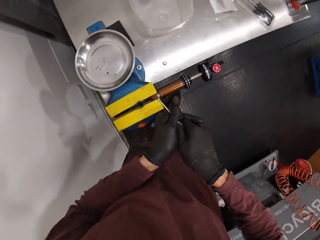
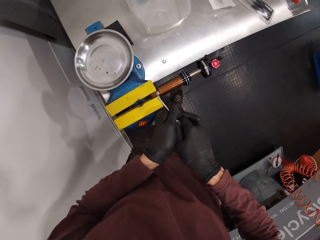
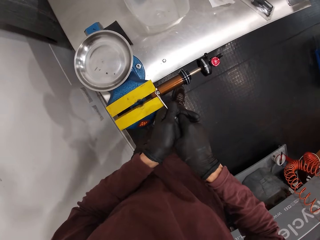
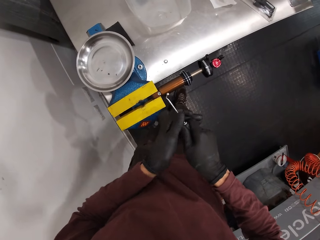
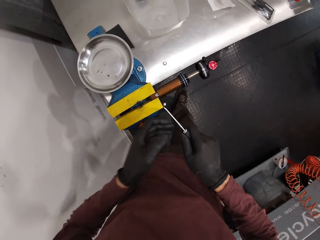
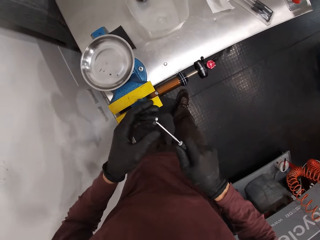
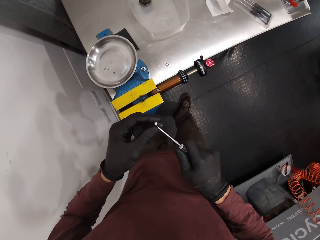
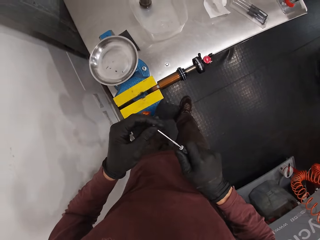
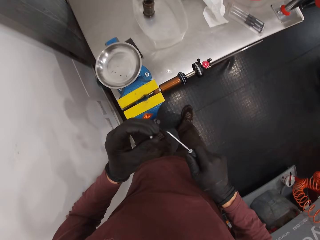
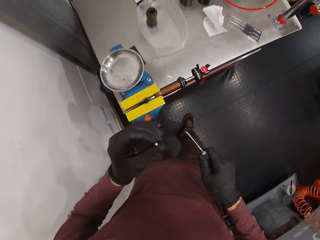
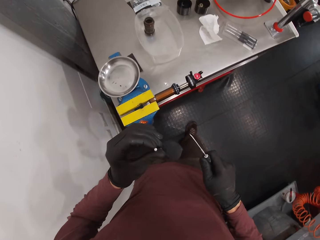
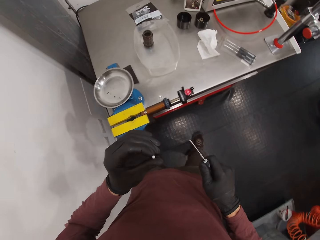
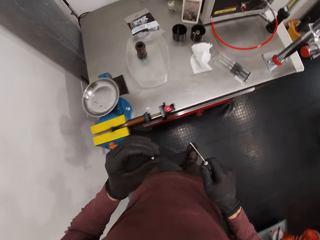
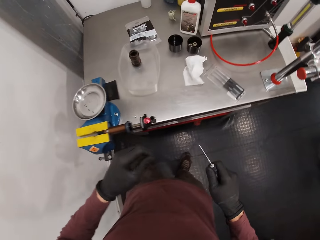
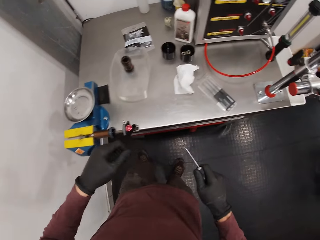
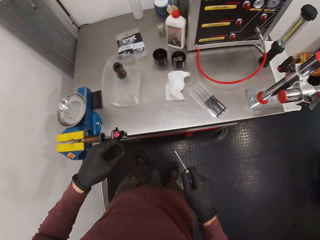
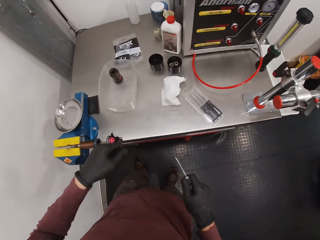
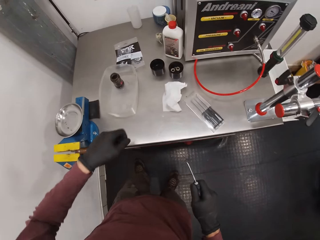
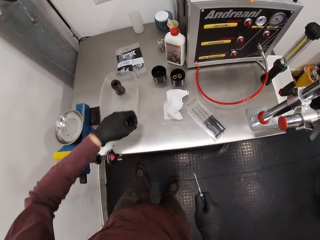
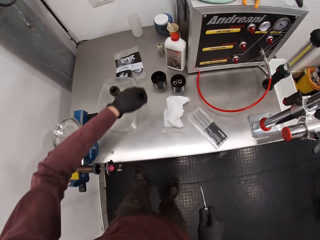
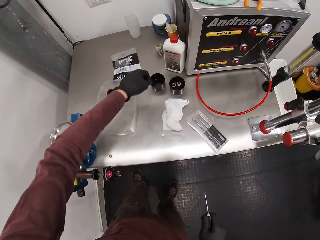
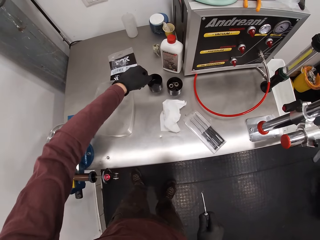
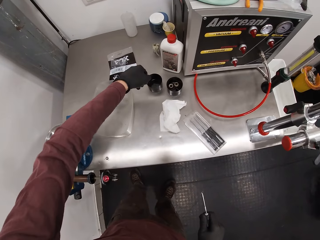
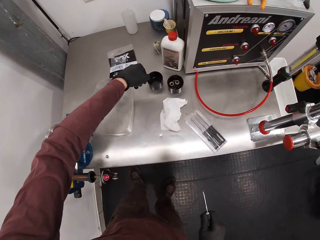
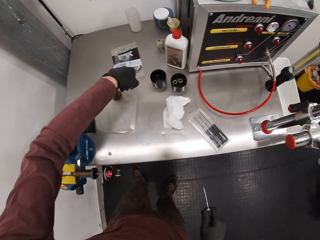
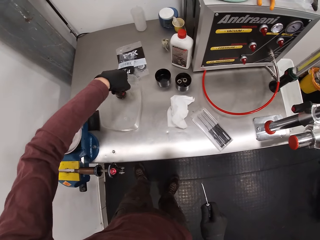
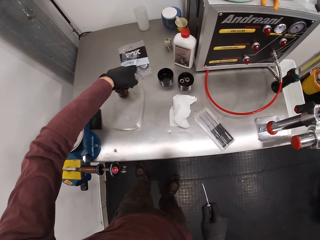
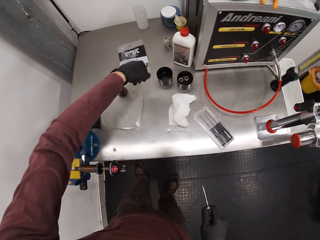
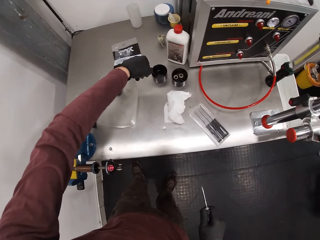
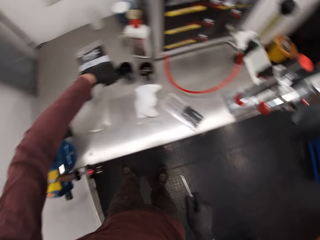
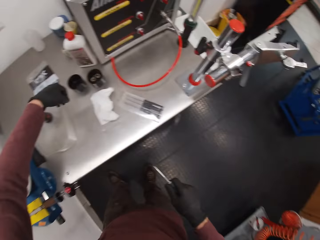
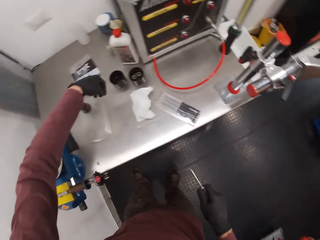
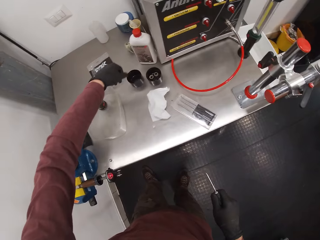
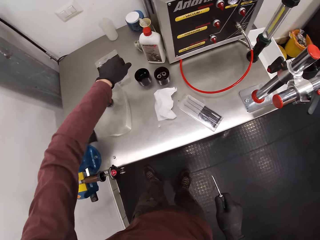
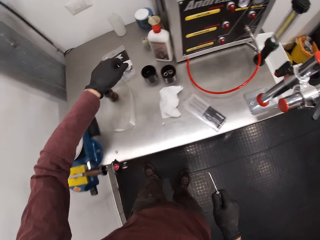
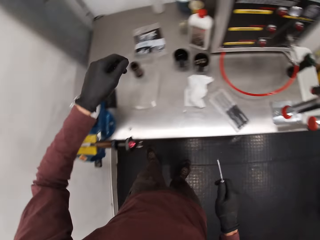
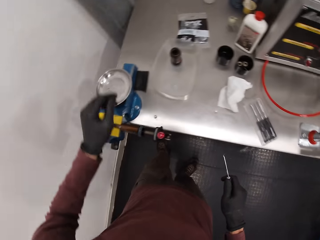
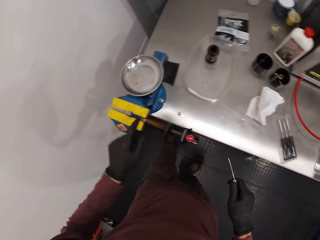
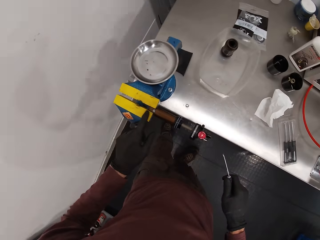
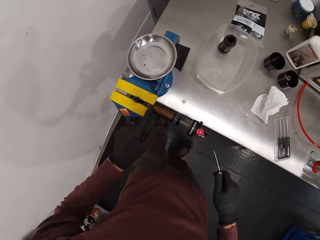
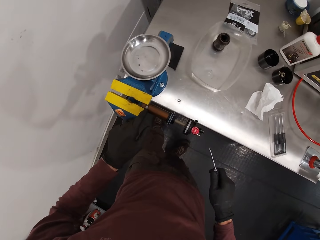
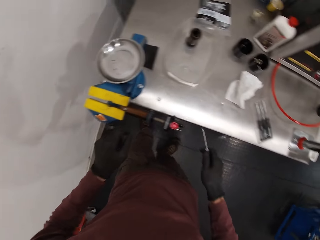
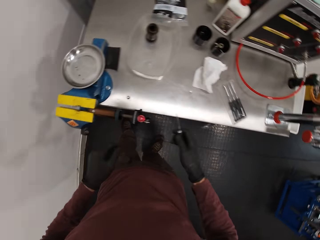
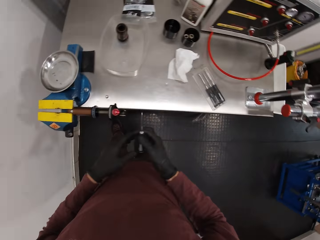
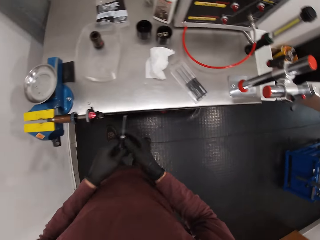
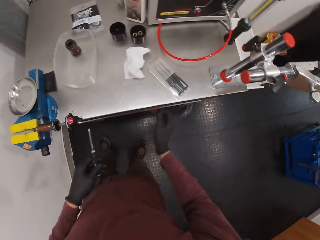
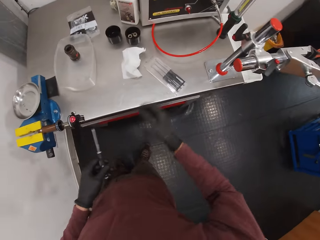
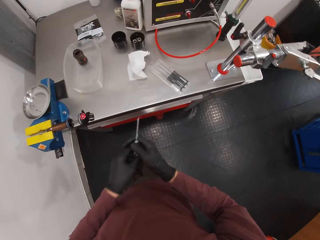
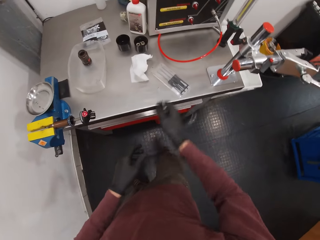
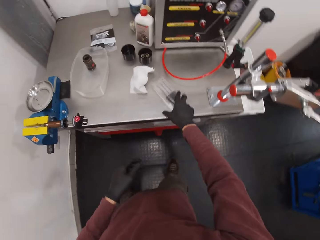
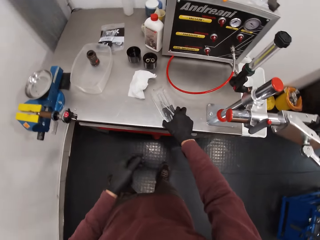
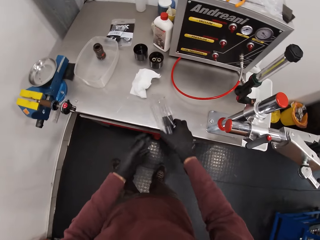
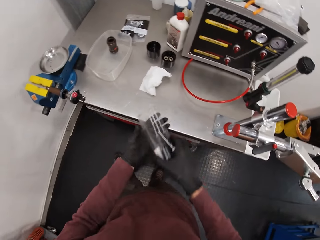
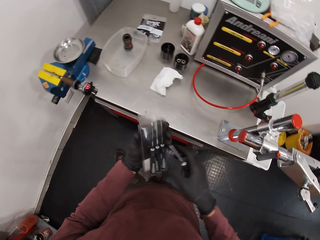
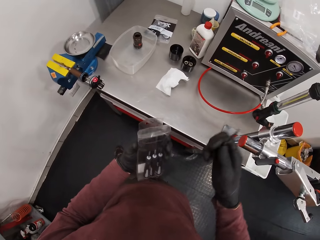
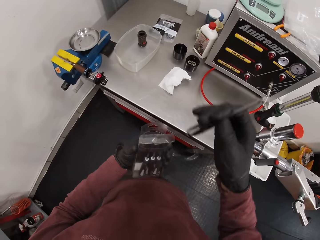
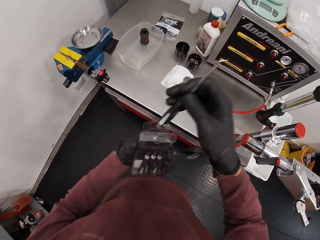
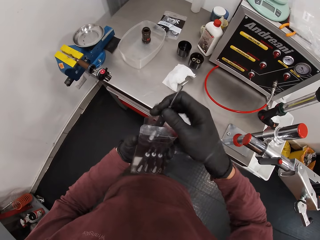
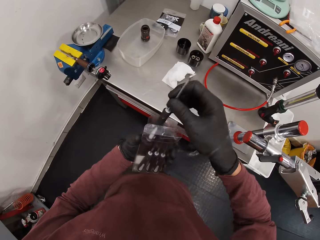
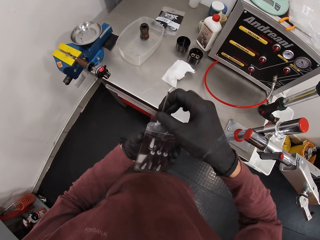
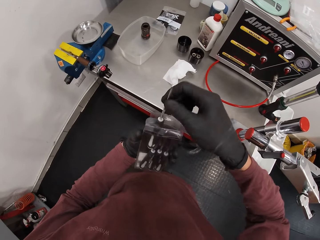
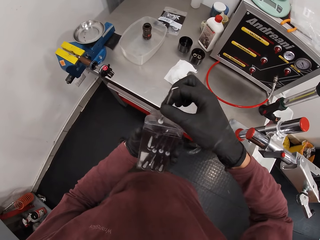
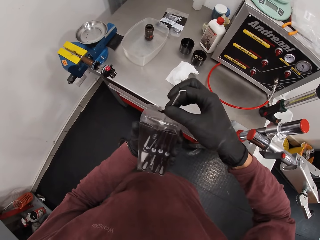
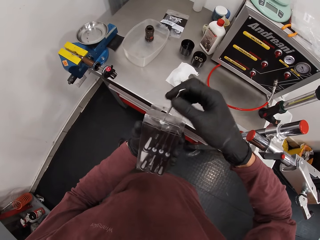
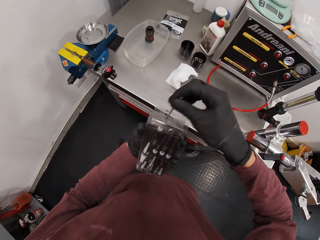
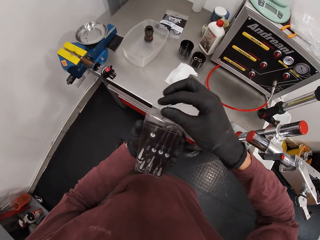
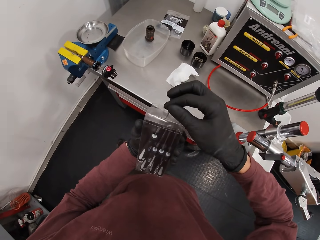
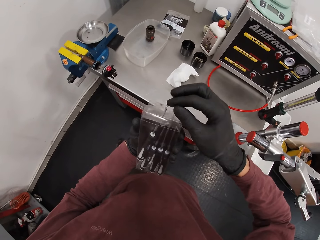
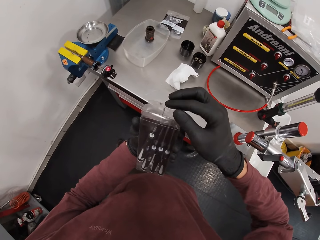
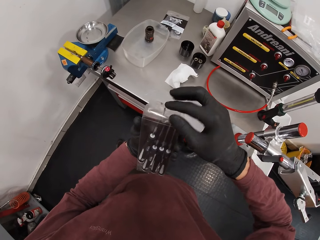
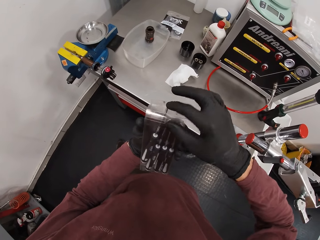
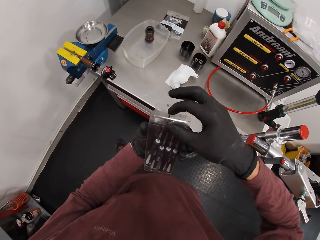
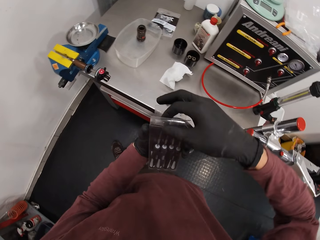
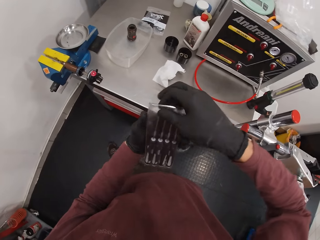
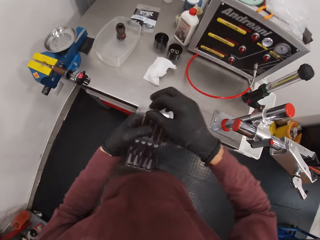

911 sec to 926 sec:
The camera wearer drops the nut on the workbench with his left hand. He passes the screwdriver from his right hand to his left hand. He passes the screwdriver from his left hand to his right hand. He picks the screwdriver set from the workbench with his right hand. He passes the screwdriver set from his right hand to his left hand. He inserts the screwdriver into the screwdriver set with his right hand.

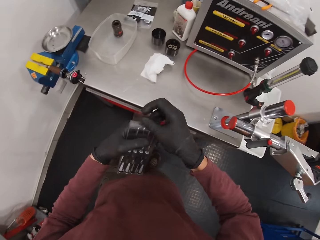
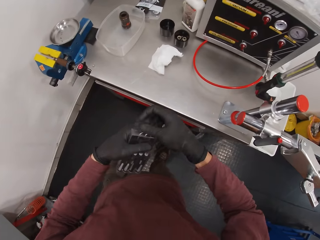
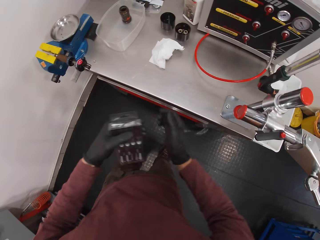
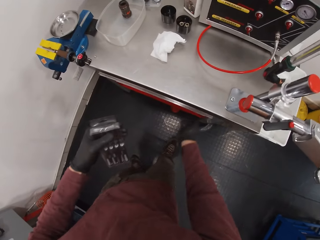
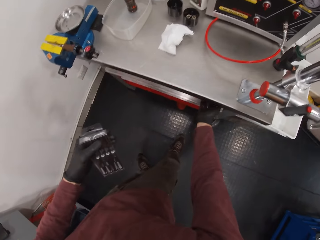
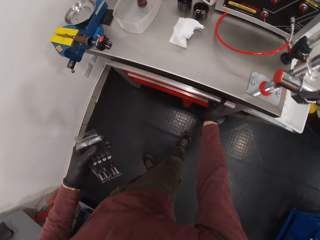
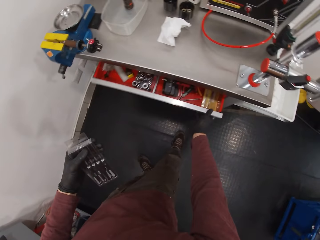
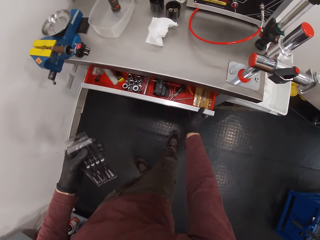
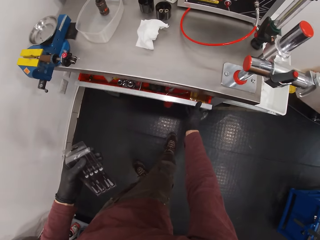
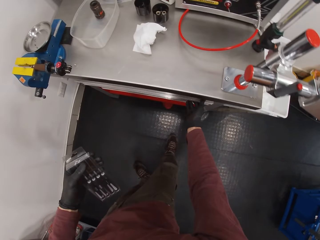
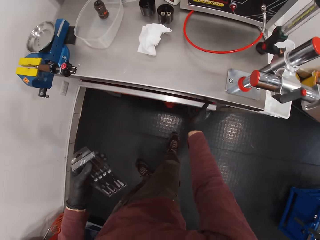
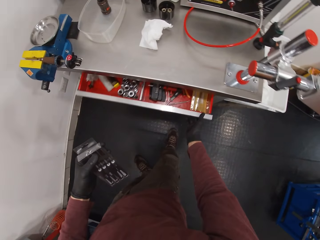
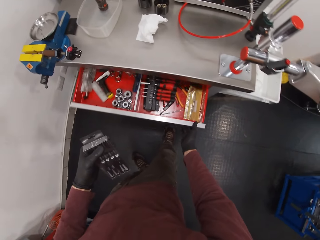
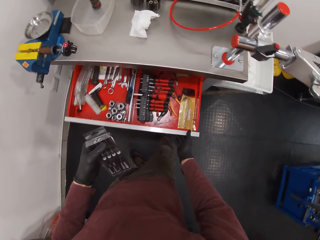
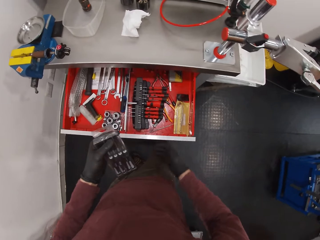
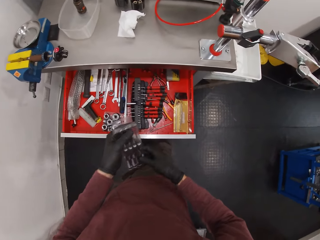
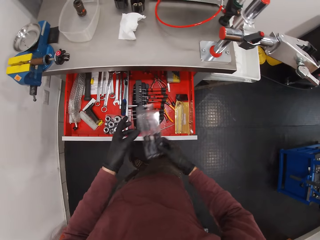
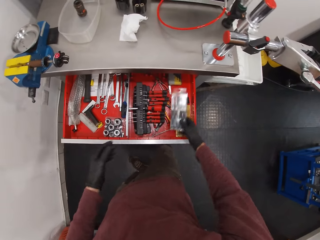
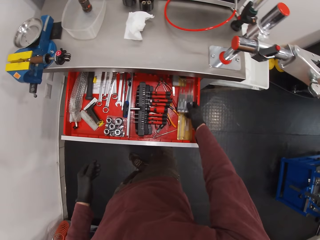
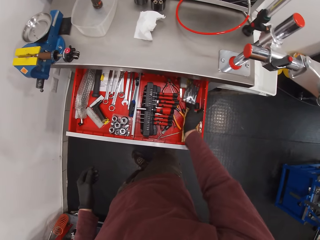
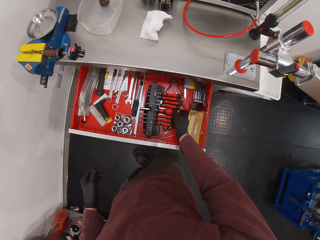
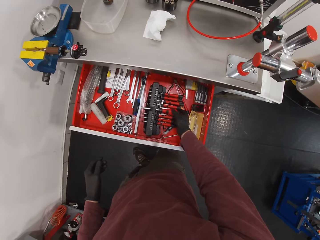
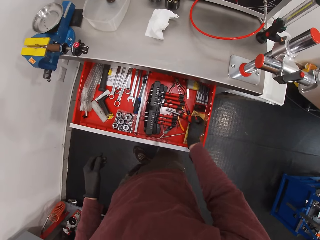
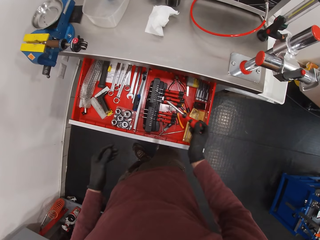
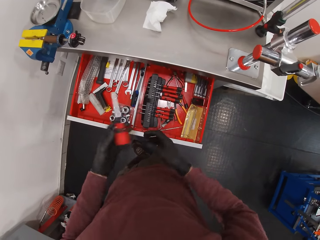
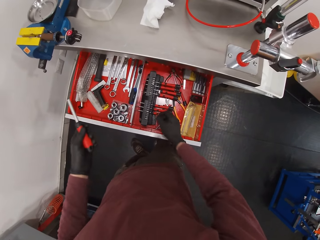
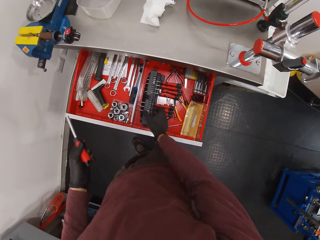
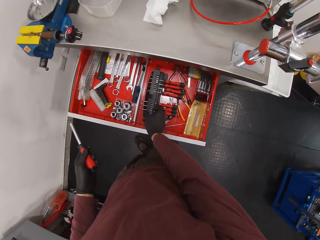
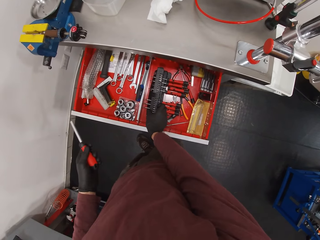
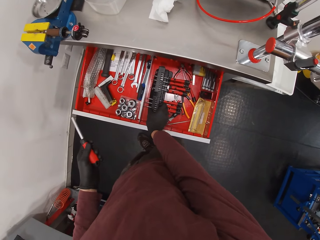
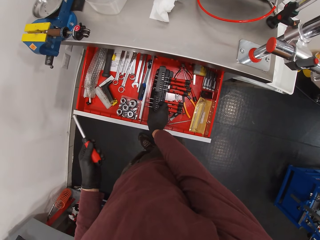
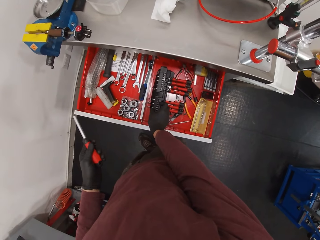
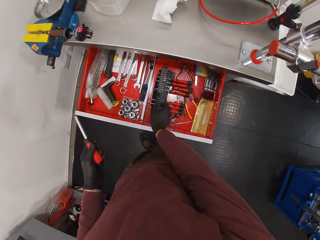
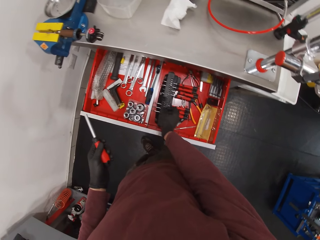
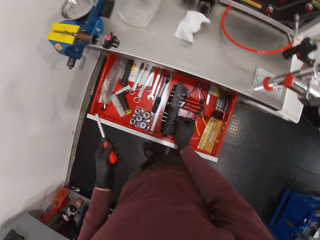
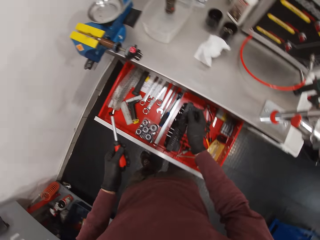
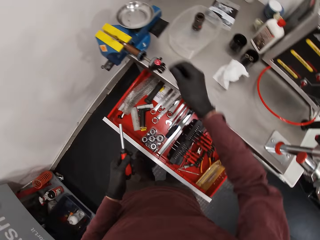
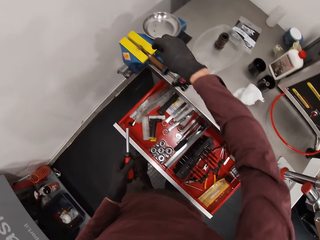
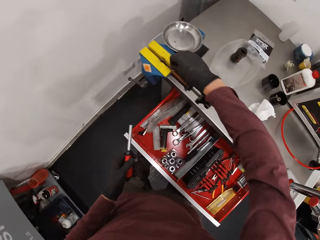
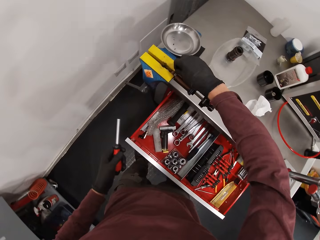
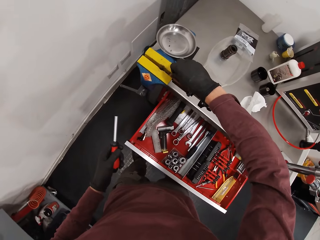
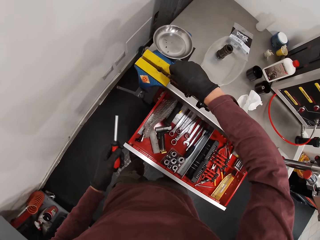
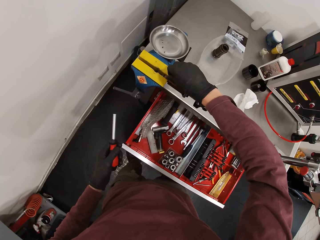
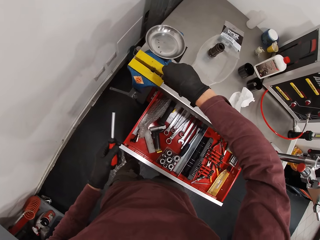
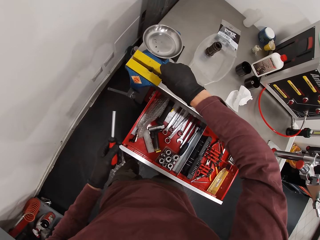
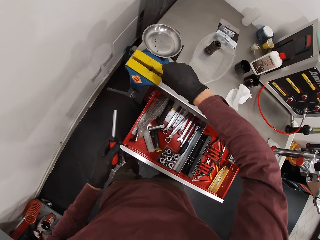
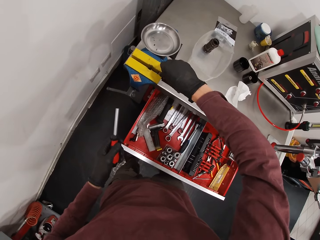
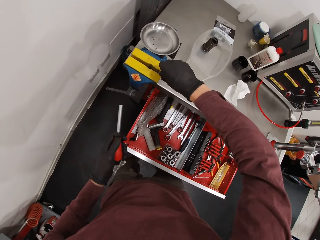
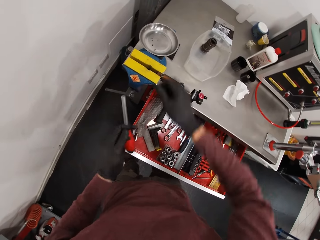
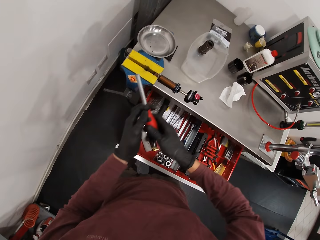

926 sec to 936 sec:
The camera wearer opens the tool chest with his right hand. He passes the screwdriver set from his left hand to his right hand. He drops the screwdriver set in the tool chest with his right hand. He picks the tire valve core removal tool from the tire valve core removal tool set with his right hand. He passes the tire valve core removal tool from his right hand to his left hand. He touches the tire valve core removal tool set with his right hand. He touches the eyelet of the fox suspension float with his right hand.
